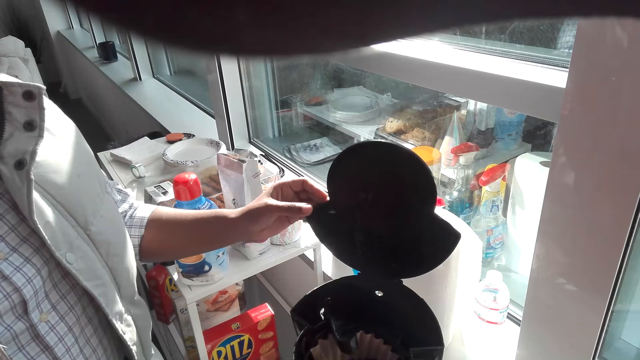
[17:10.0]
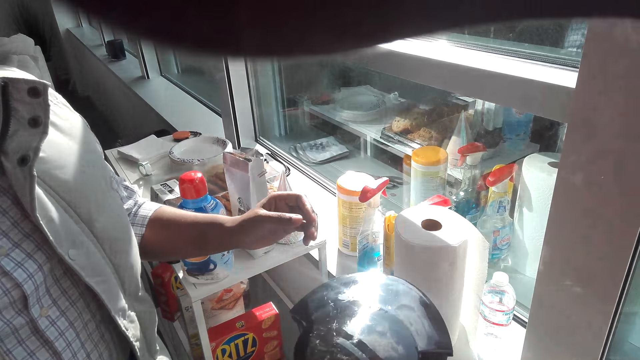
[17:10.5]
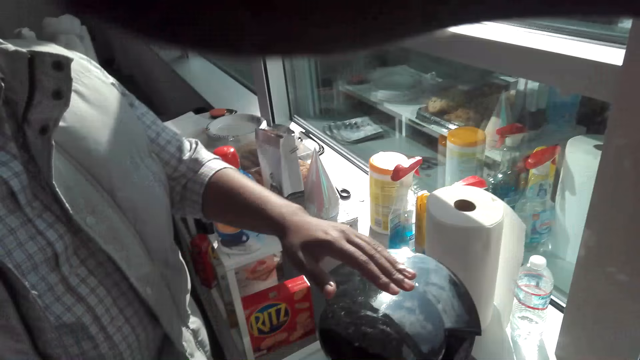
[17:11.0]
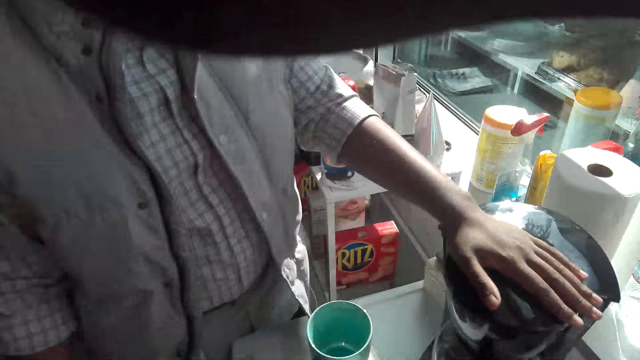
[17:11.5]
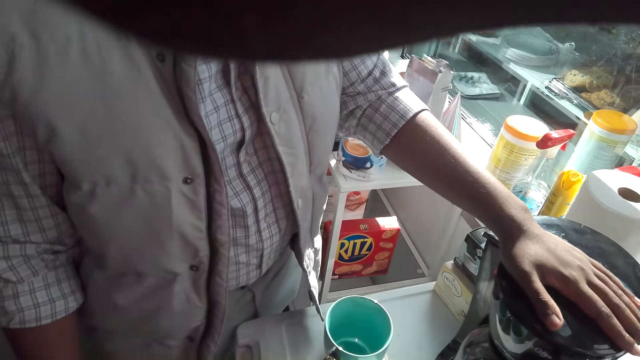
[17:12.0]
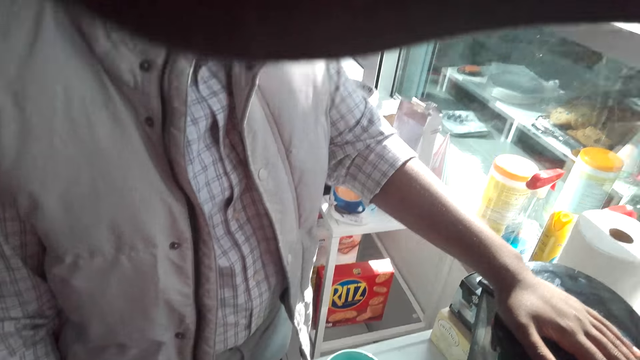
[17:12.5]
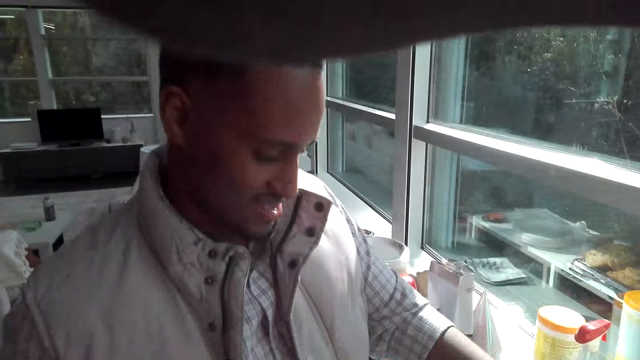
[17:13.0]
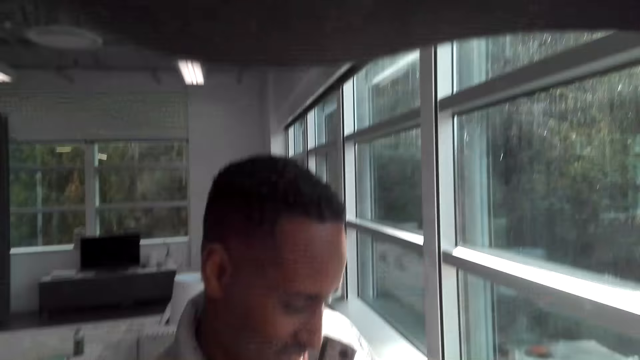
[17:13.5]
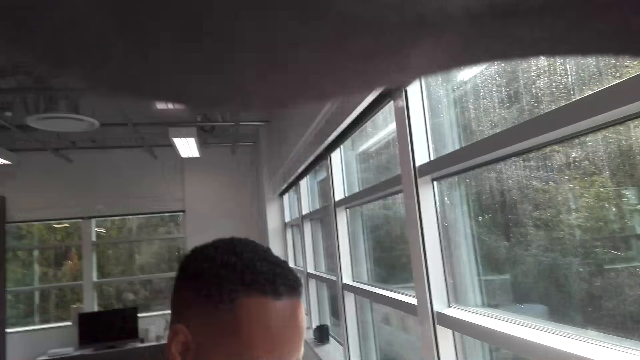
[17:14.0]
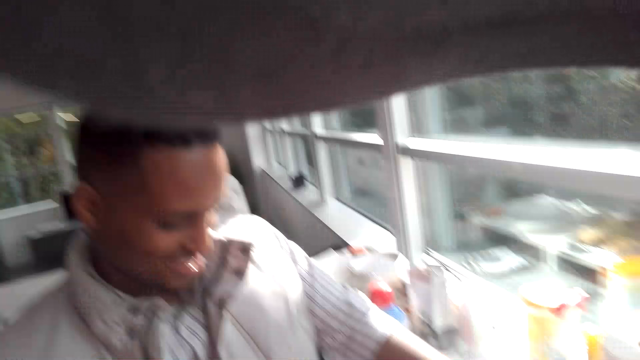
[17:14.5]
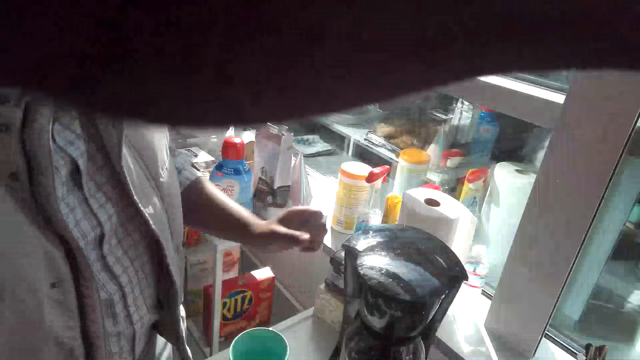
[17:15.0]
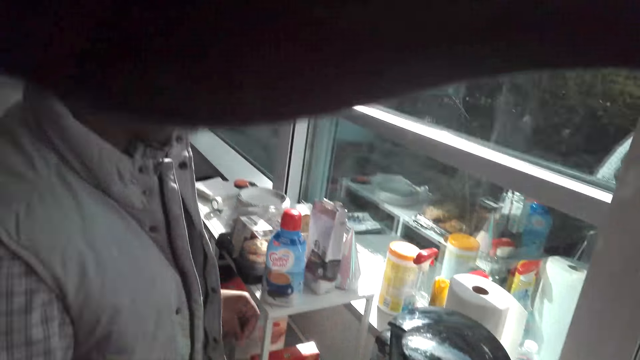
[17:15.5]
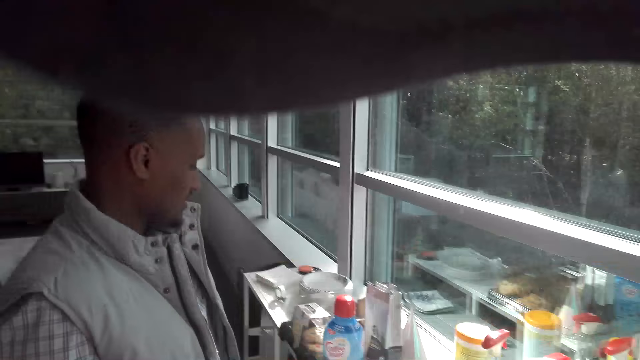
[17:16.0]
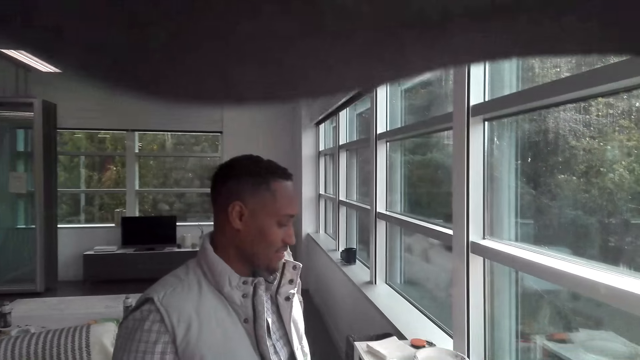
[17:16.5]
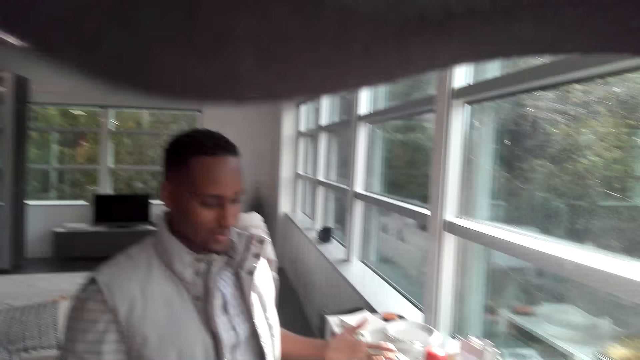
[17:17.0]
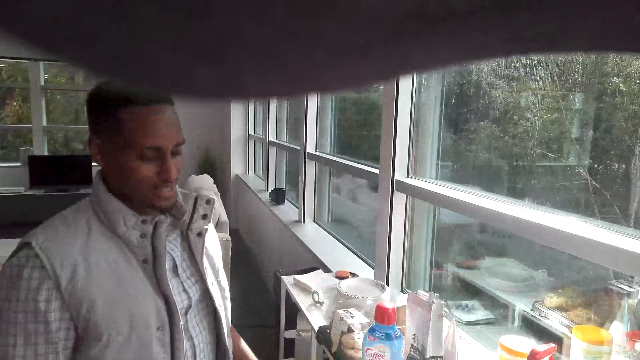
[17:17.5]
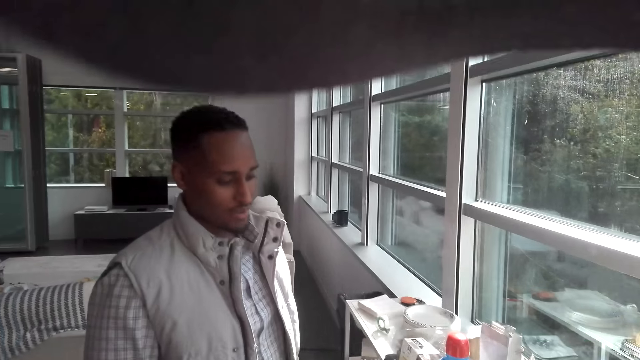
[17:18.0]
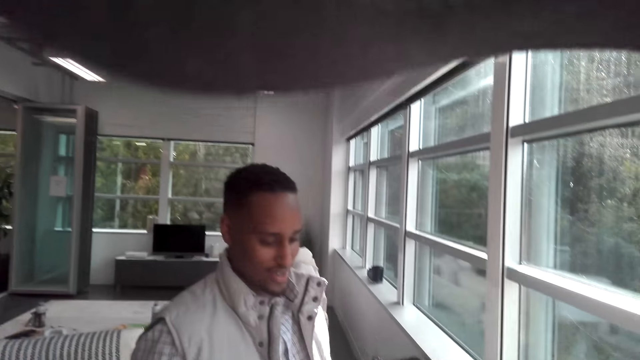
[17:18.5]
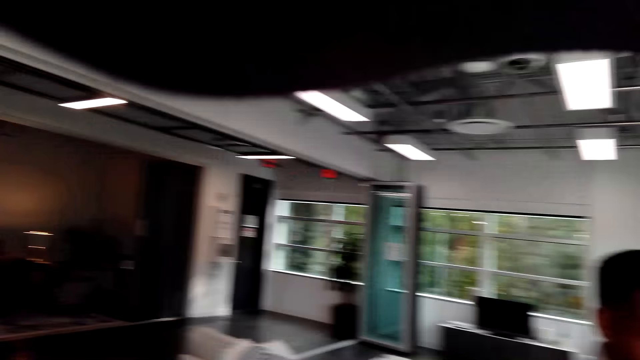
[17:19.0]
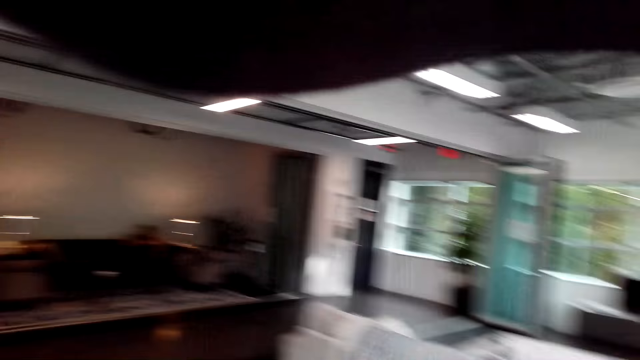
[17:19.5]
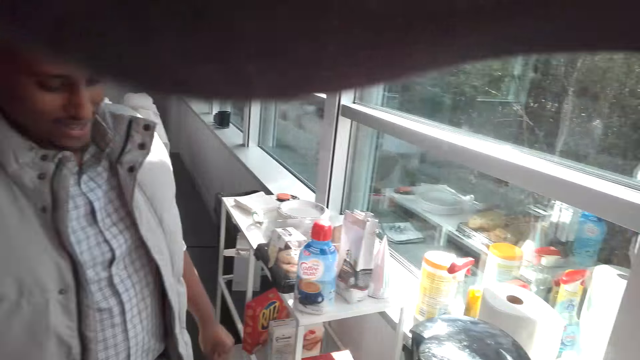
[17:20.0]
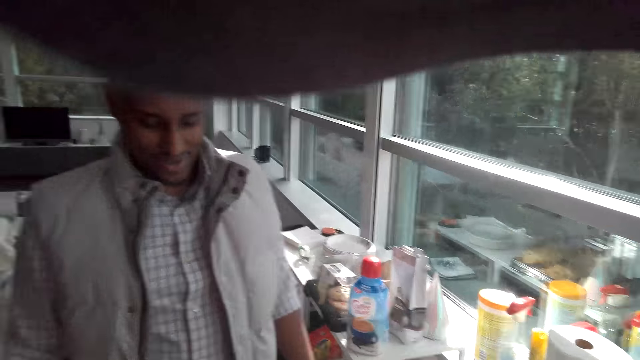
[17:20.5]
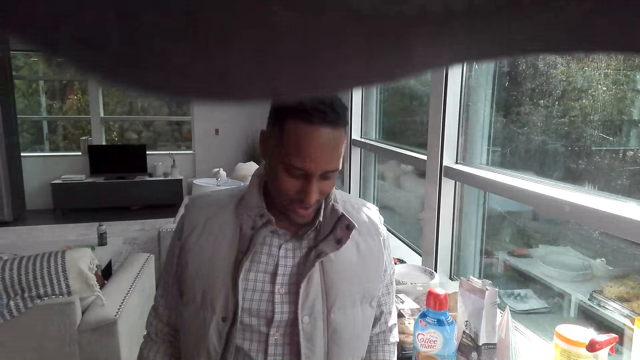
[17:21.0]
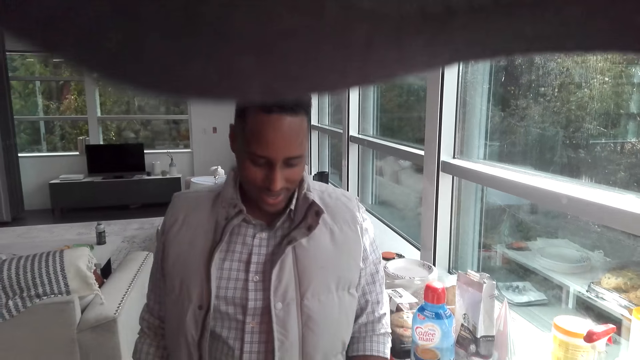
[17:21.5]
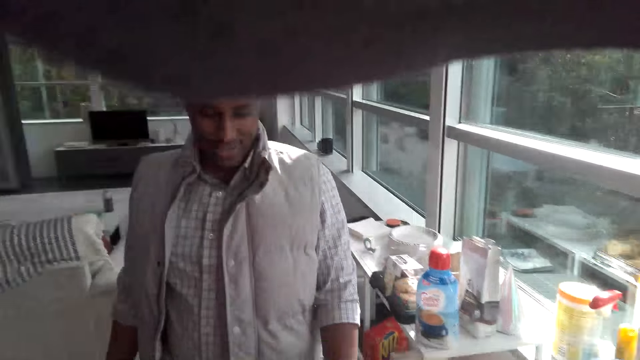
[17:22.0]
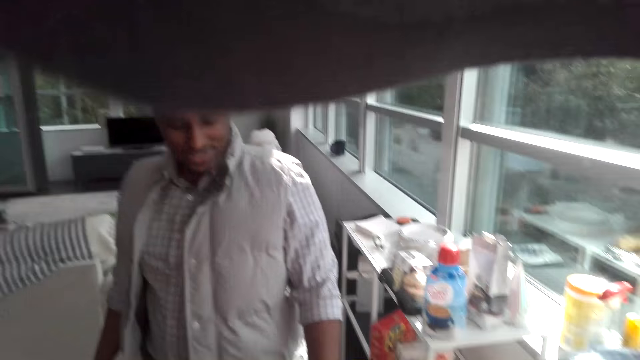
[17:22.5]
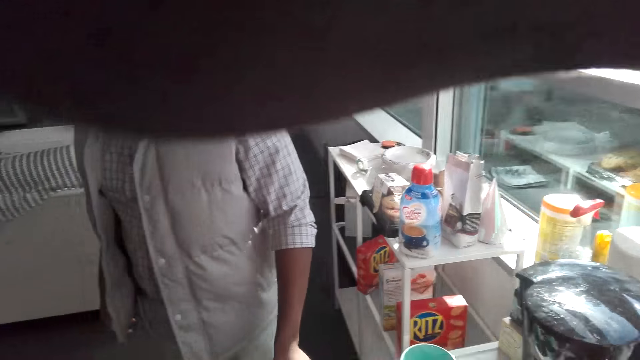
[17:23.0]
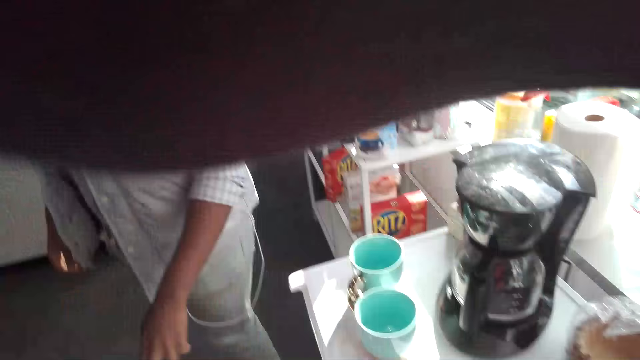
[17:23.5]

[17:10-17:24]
A man closes the coffee maker. The man places the hand on the coffee maker. The camera wearer looks around. The man talks with the camera wearer. The camera wearer talks with the man.

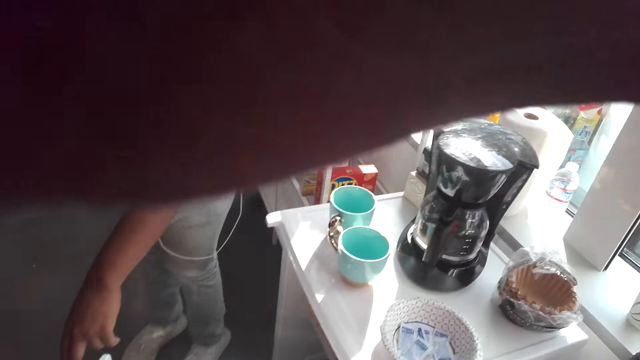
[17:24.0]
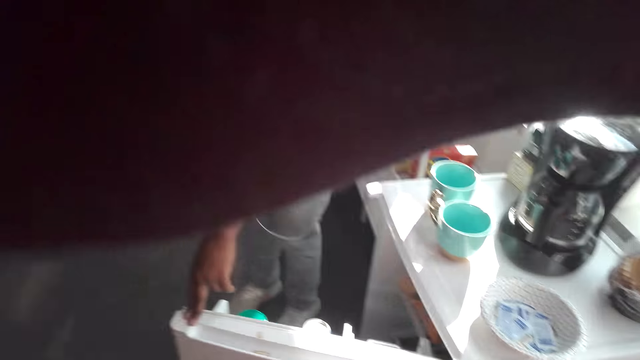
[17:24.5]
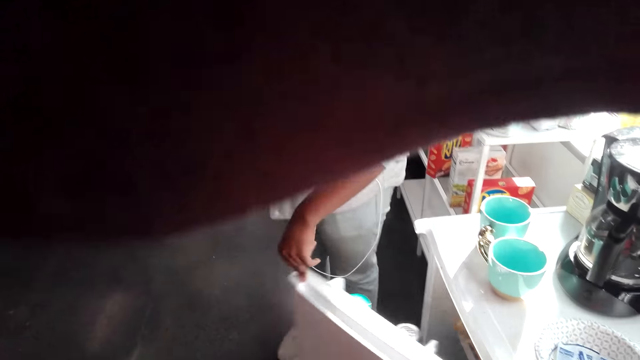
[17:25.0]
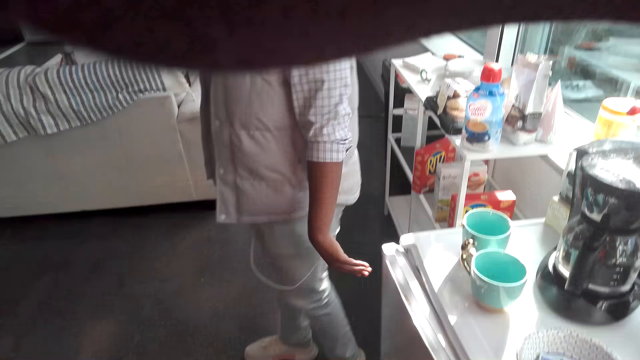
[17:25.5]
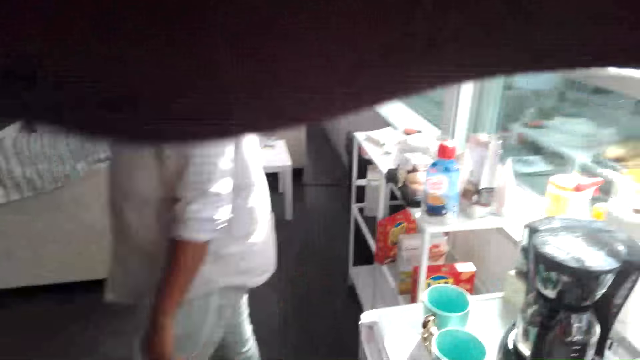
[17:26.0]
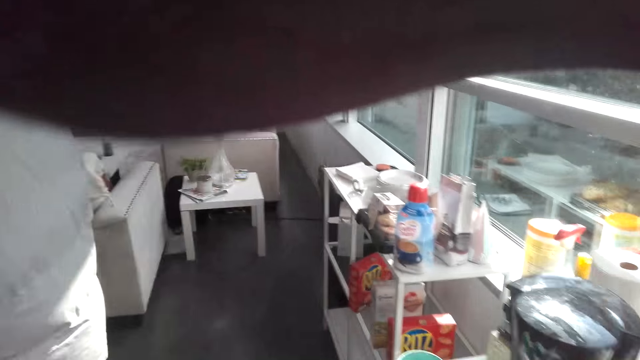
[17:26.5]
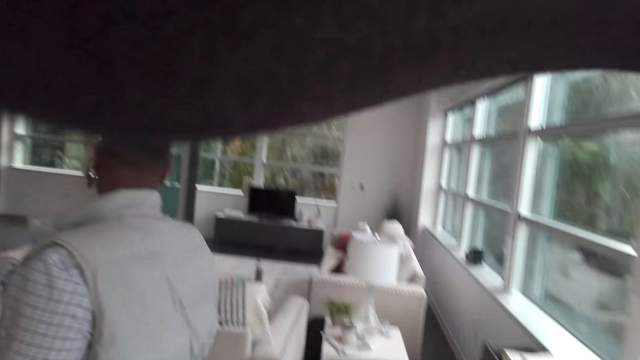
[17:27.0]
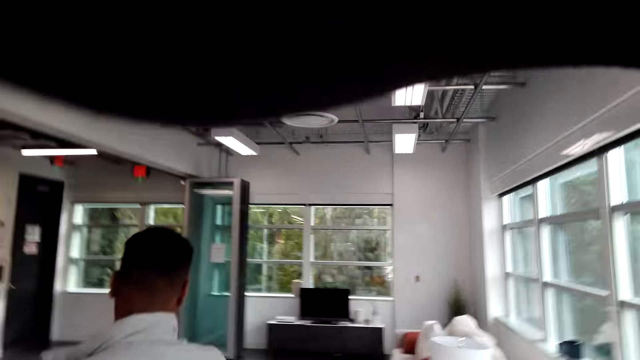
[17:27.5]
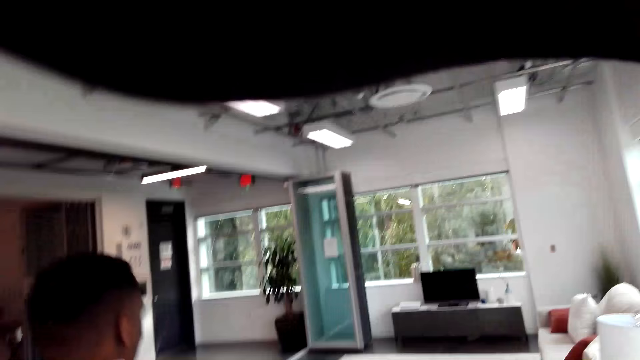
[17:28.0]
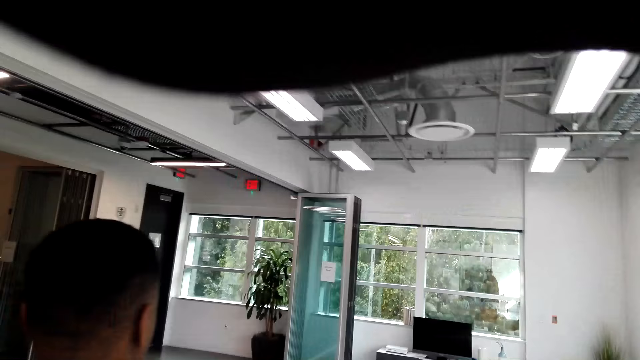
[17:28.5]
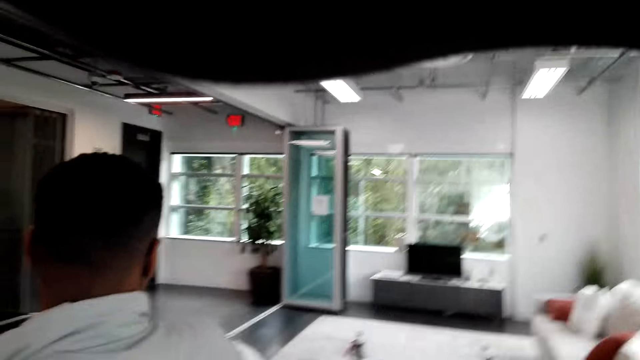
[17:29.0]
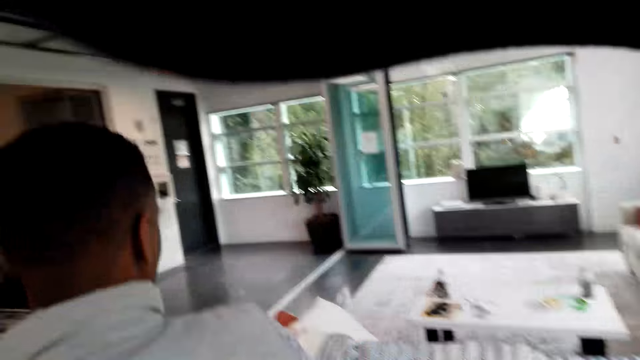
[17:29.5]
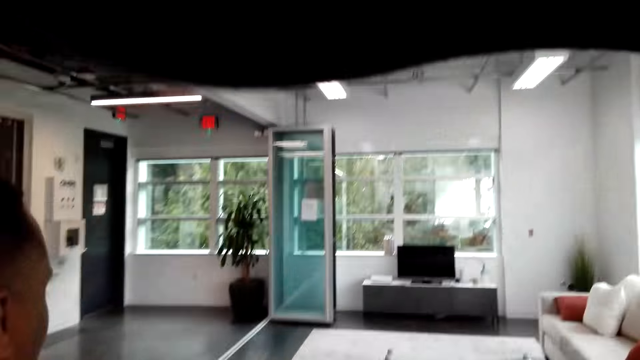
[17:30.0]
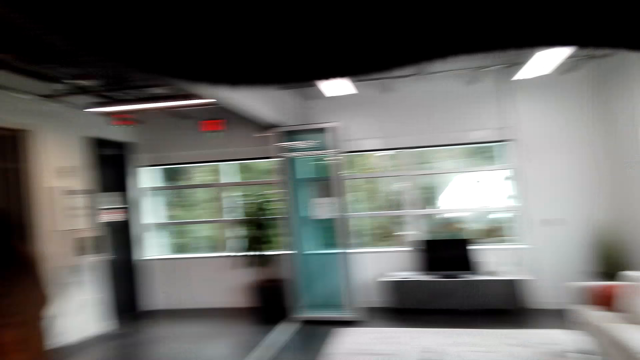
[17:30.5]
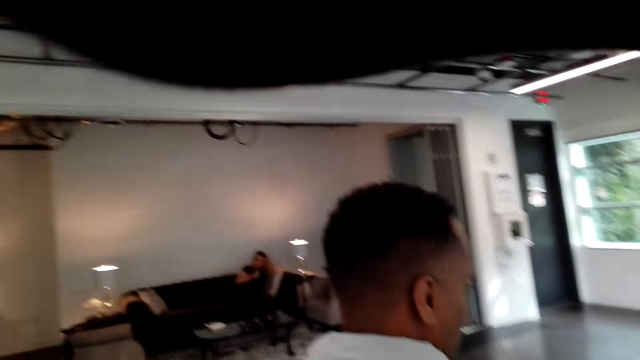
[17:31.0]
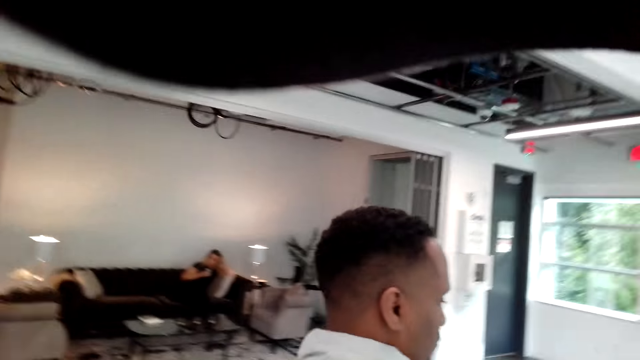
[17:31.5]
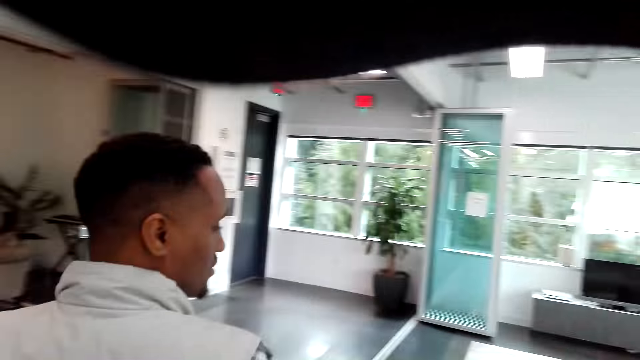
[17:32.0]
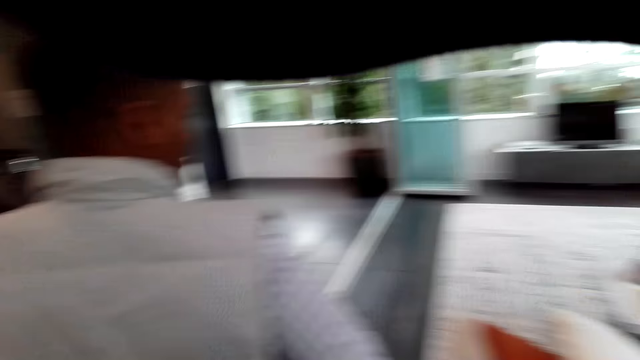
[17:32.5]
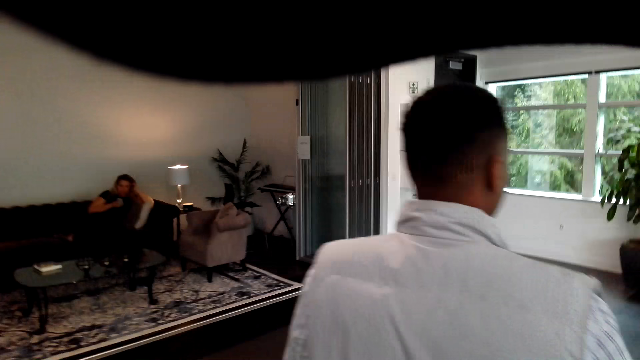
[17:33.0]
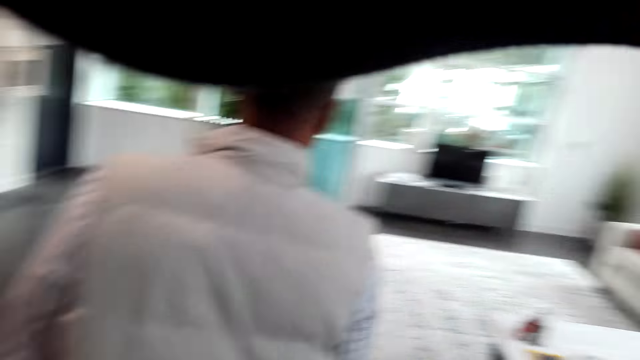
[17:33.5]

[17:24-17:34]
A man closes the cabinet or fridge. The camera wearer moves around the room. The man walks around. The camera wearer talks with the man. The man talks with the camera wearer.
